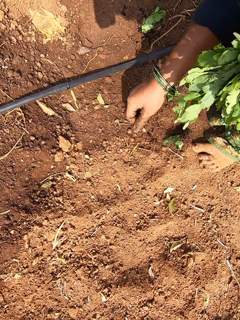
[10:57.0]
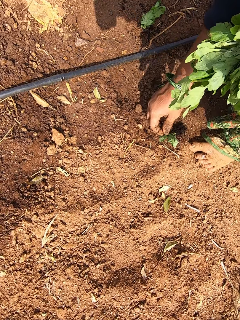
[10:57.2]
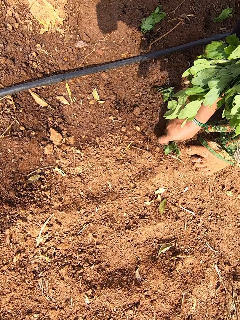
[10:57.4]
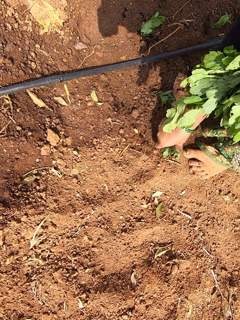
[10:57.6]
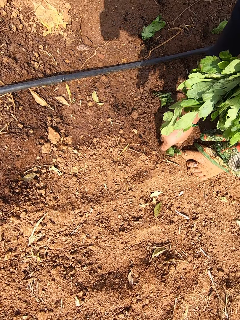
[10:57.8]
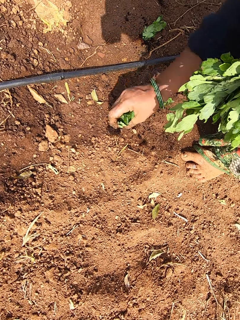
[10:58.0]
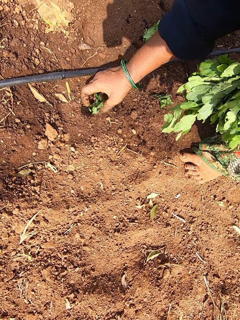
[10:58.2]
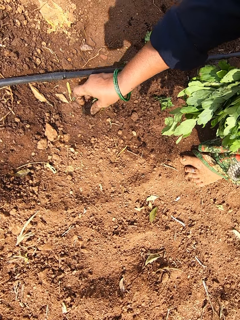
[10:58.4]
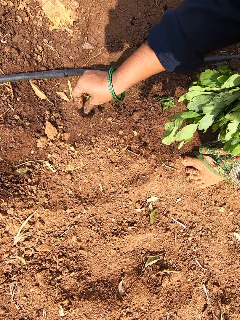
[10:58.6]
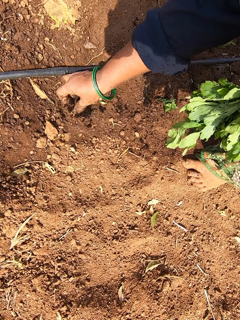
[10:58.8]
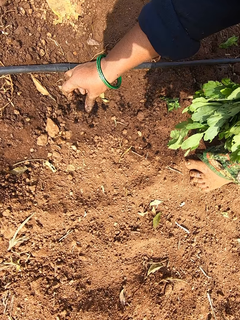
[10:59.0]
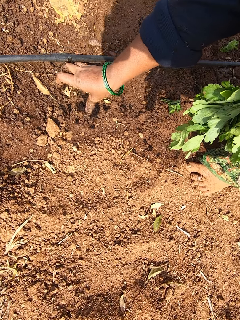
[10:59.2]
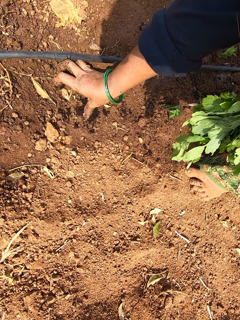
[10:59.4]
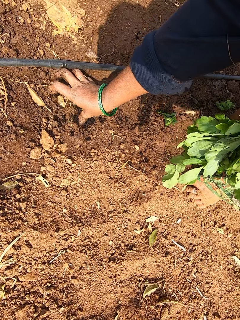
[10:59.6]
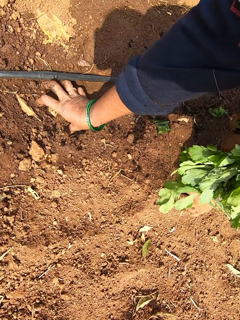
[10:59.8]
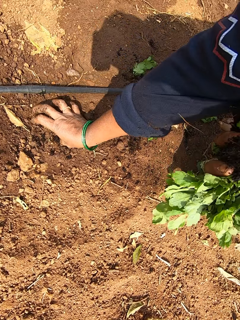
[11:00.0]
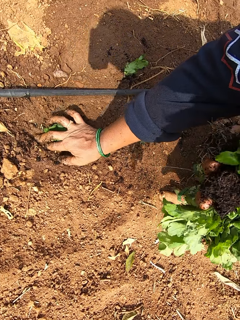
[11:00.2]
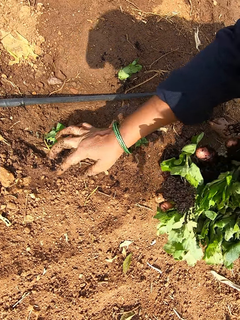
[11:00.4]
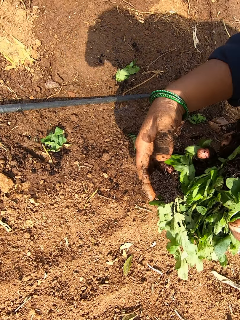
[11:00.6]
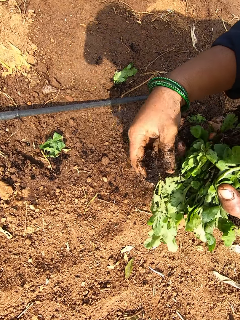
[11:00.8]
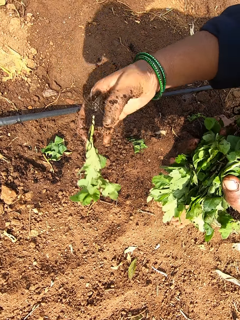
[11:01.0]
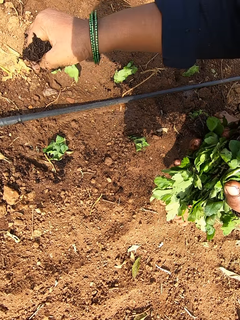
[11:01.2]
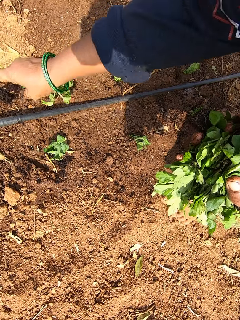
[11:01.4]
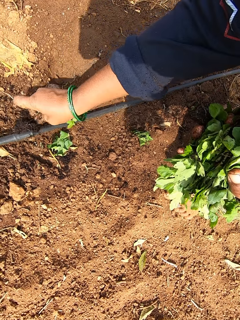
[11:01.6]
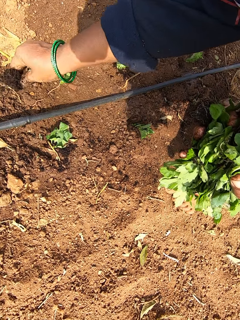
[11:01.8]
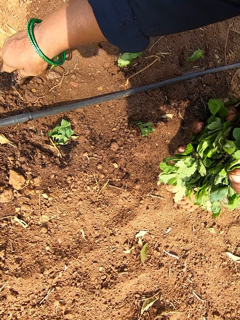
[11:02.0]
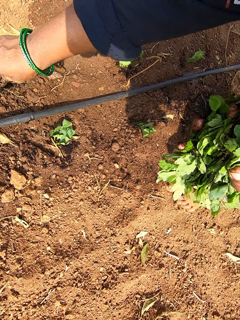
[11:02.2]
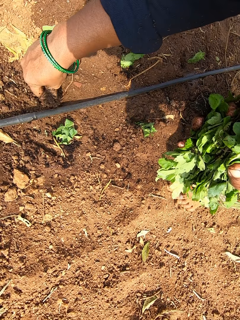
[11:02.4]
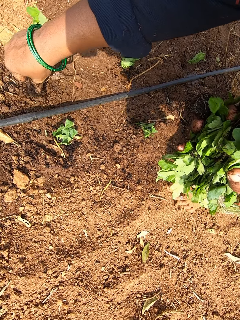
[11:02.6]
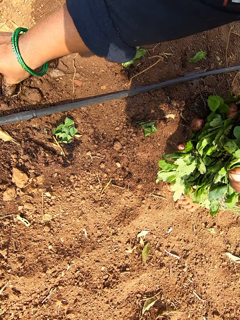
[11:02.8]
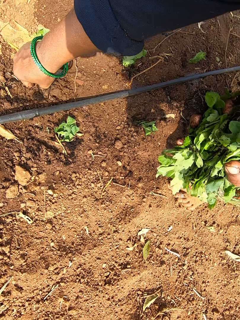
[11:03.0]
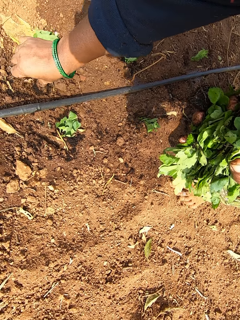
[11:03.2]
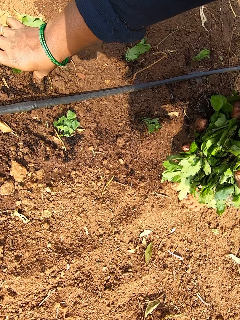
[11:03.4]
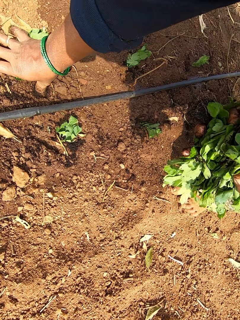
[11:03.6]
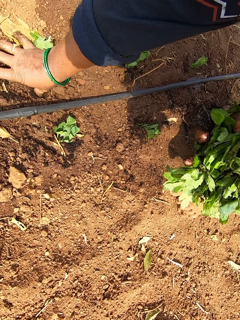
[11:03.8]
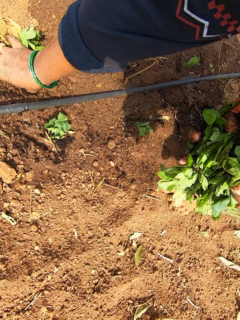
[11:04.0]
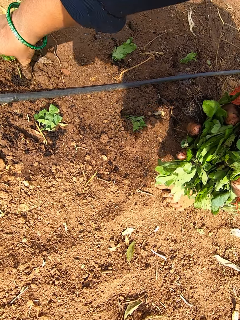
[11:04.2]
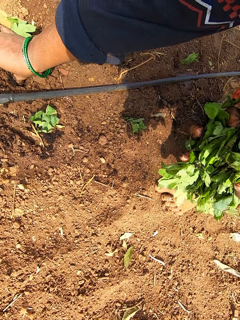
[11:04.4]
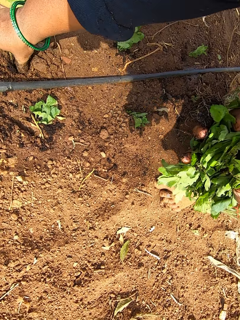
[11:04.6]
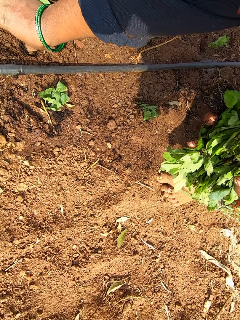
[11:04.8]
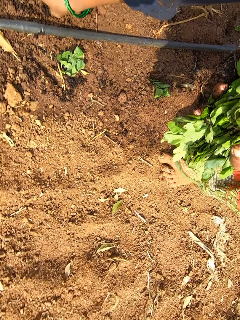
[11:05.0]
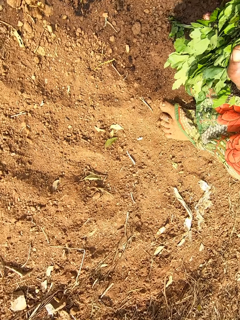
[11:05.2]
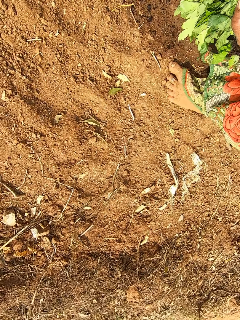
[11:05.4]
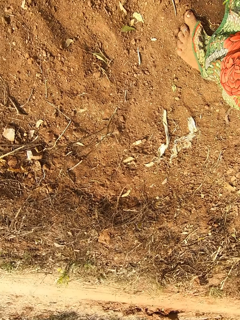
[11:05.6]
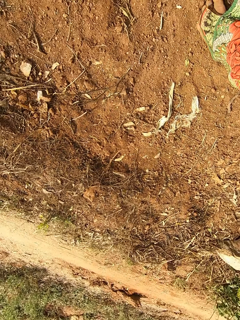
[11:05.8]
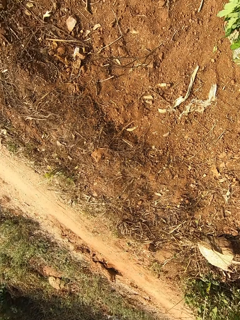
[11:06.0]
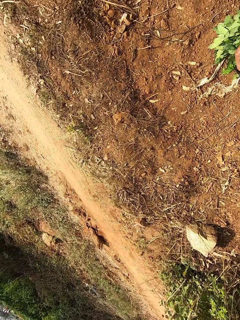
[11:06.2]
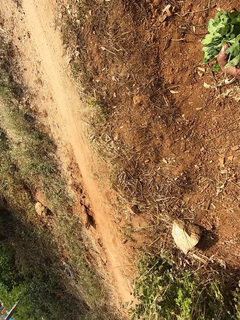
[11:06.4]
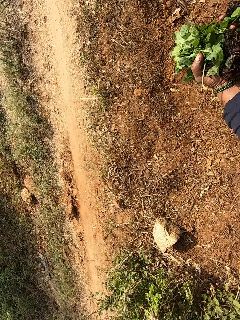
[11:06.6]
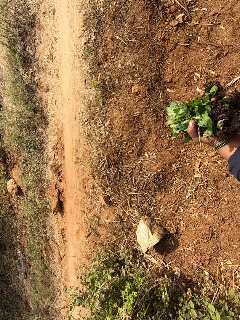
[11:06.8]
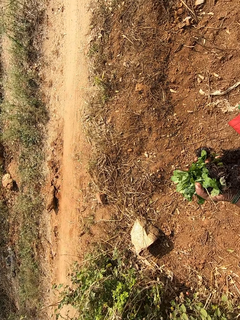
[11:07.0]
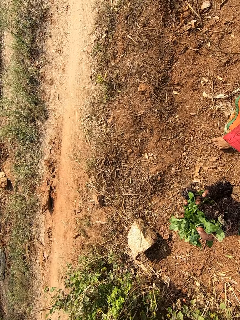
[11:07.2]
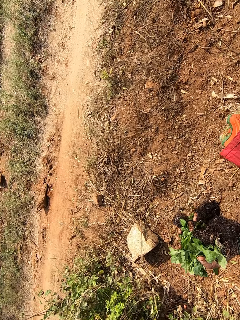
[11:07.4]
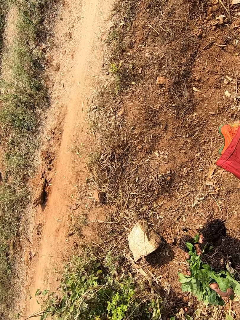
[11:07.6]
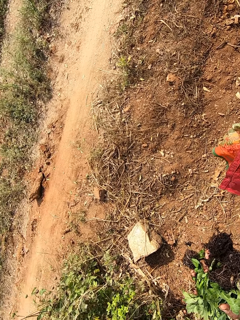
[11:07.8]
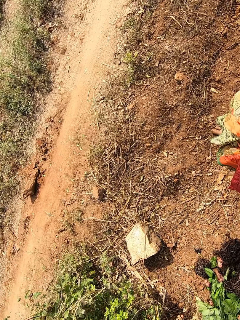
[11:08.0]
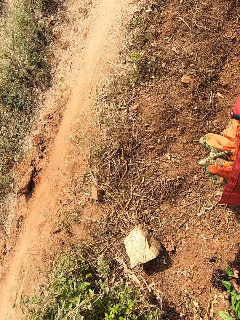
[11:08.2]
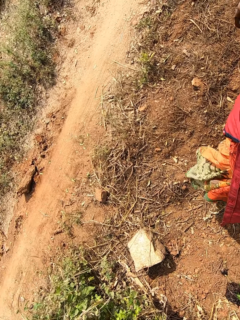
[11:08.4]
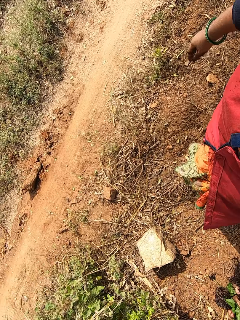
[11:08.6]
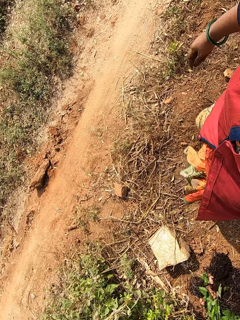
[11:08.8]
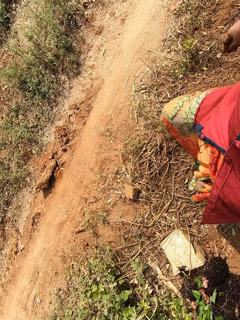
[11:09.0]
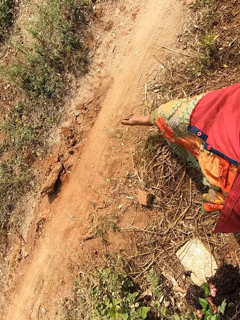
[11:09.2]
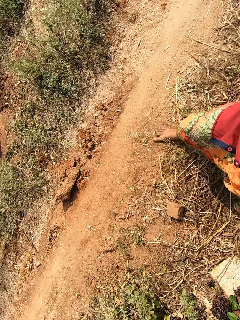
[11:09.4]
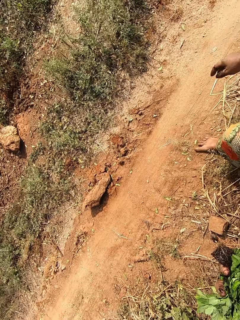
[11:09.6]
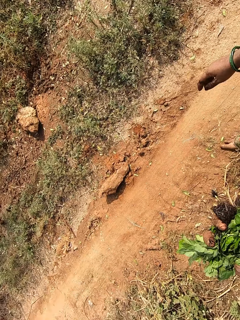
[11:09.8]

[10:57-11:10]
The camera wearer lets go of the plants in her right hand. She picks the plants from the ground with her right hand. She plants the plant on the ground with her right hand. She picks some plant from her left hand with her right hand. She plants the plant on the ground with her right hand. She converses with the woman.

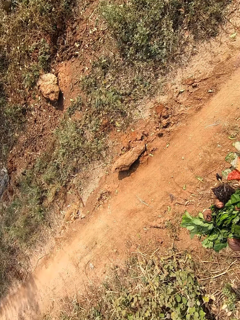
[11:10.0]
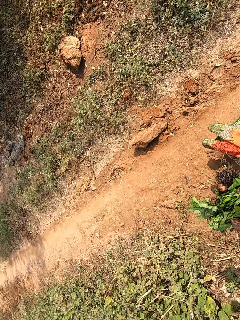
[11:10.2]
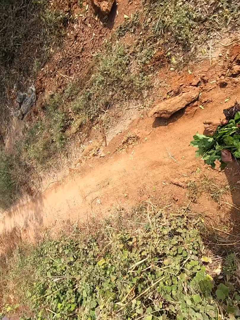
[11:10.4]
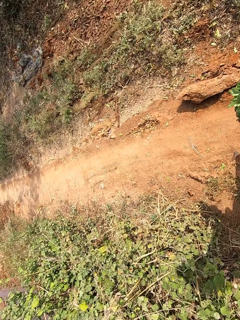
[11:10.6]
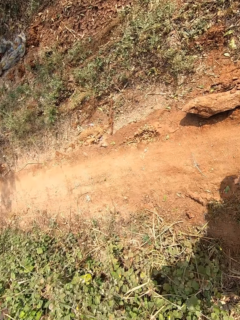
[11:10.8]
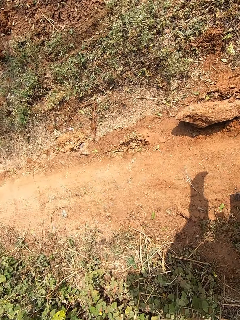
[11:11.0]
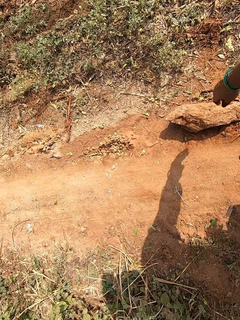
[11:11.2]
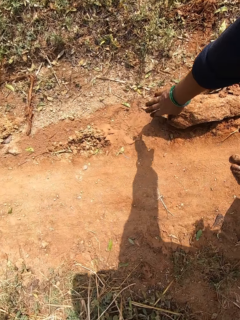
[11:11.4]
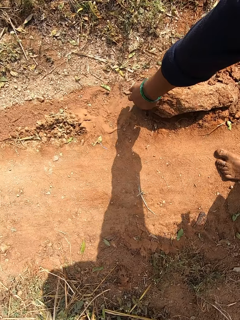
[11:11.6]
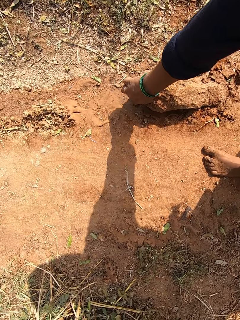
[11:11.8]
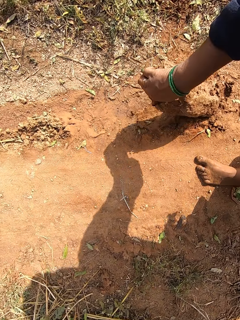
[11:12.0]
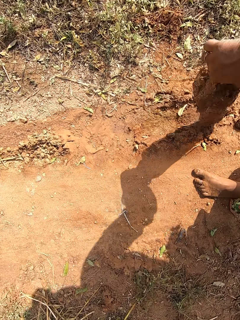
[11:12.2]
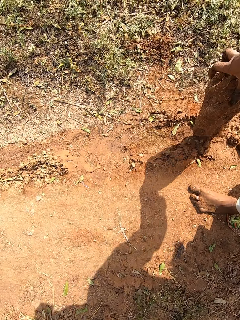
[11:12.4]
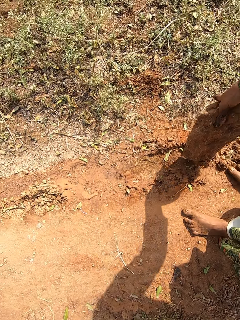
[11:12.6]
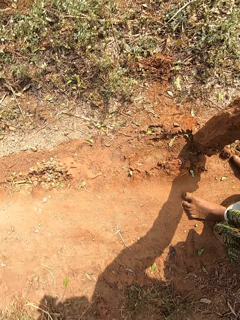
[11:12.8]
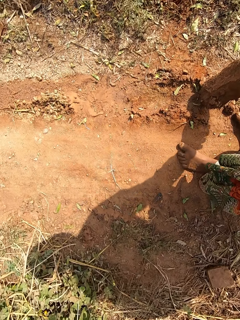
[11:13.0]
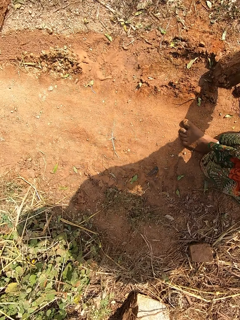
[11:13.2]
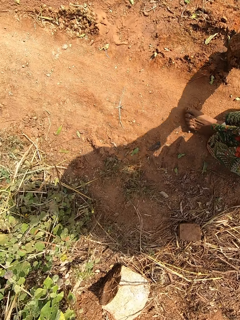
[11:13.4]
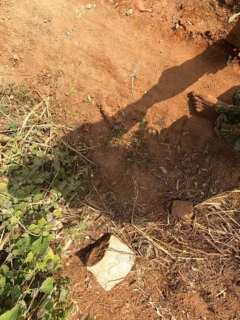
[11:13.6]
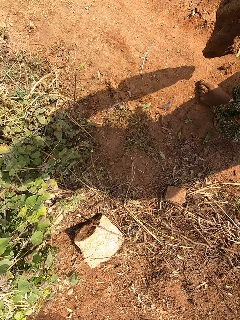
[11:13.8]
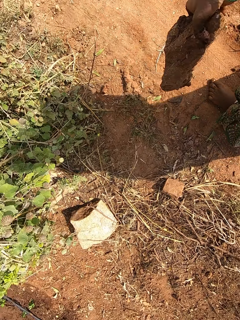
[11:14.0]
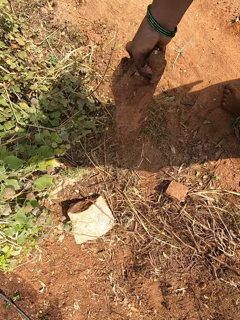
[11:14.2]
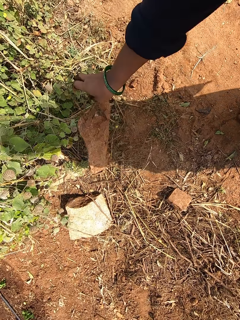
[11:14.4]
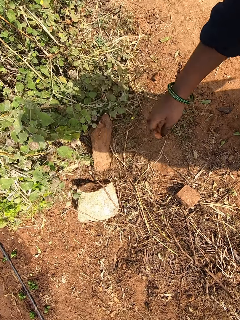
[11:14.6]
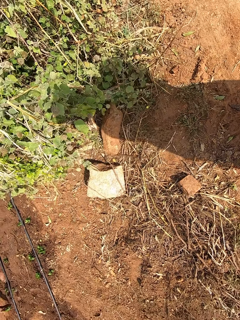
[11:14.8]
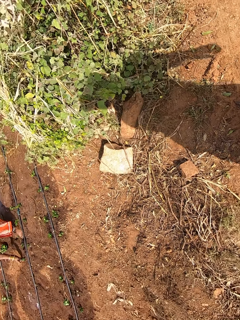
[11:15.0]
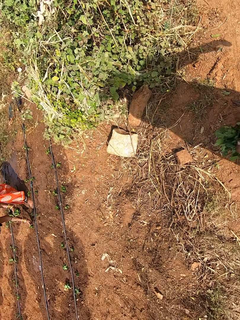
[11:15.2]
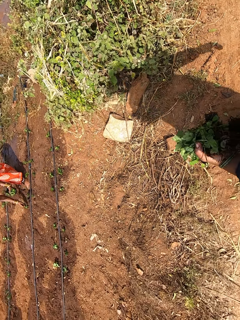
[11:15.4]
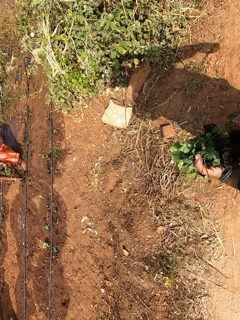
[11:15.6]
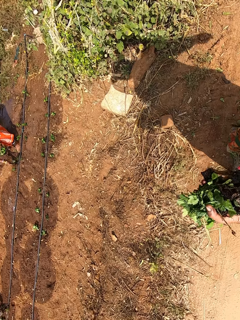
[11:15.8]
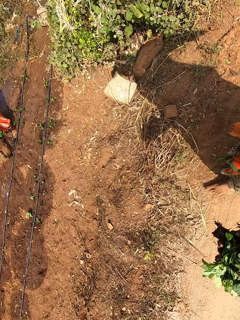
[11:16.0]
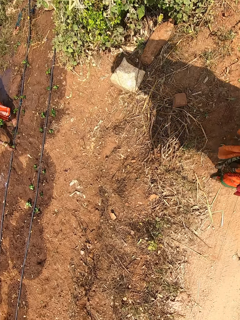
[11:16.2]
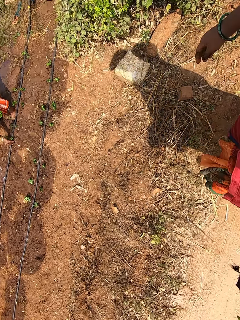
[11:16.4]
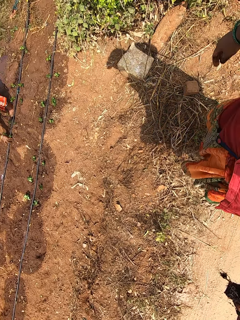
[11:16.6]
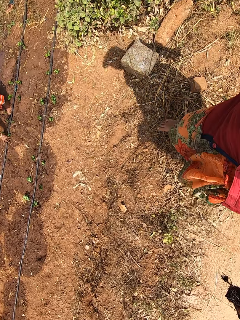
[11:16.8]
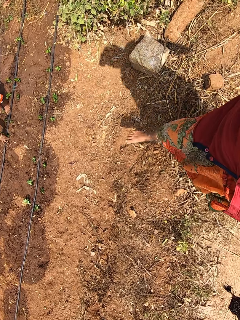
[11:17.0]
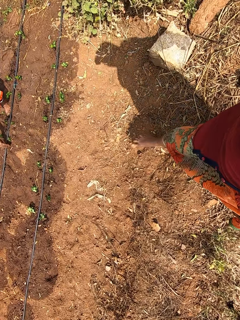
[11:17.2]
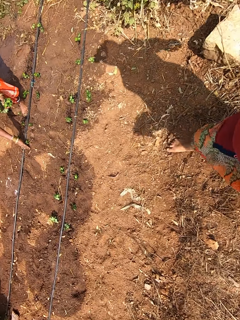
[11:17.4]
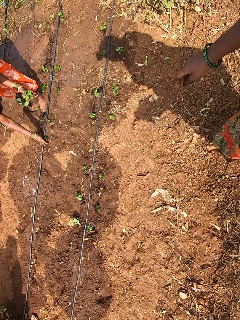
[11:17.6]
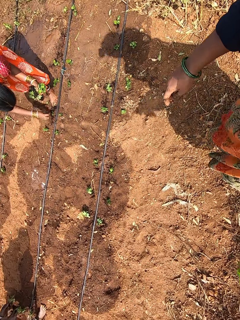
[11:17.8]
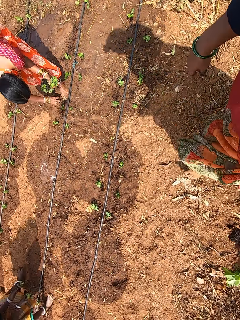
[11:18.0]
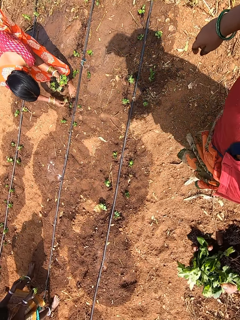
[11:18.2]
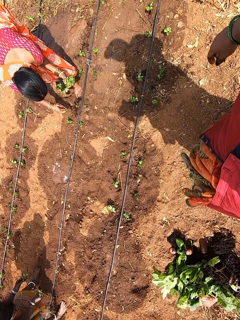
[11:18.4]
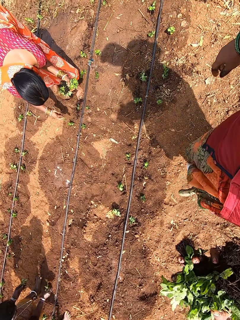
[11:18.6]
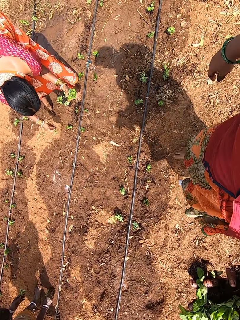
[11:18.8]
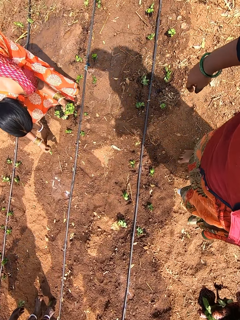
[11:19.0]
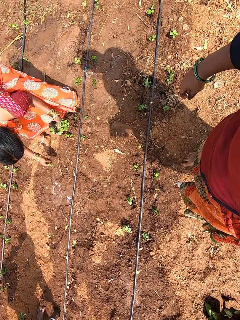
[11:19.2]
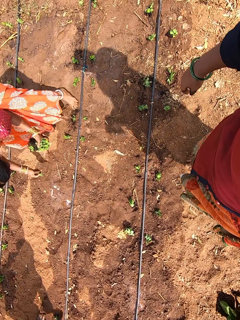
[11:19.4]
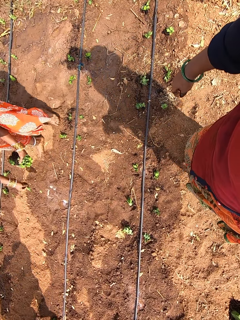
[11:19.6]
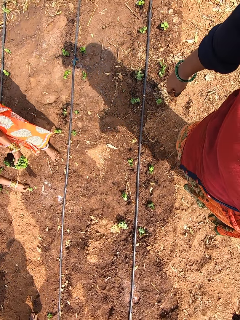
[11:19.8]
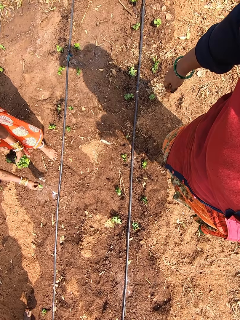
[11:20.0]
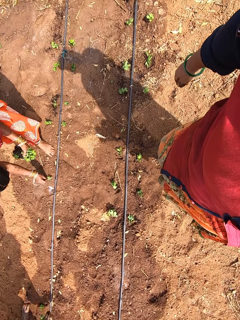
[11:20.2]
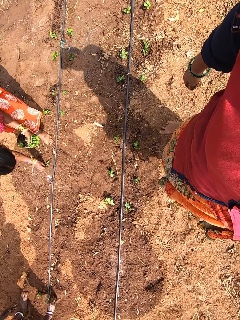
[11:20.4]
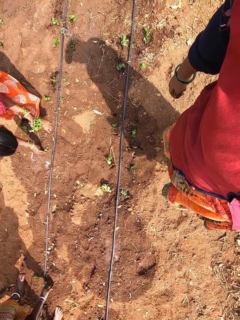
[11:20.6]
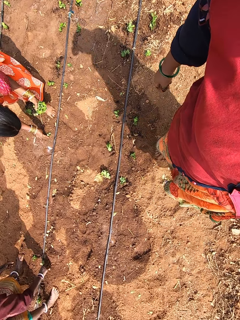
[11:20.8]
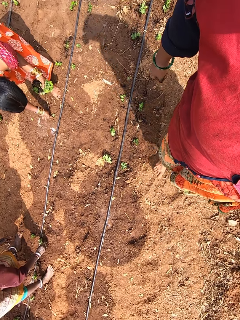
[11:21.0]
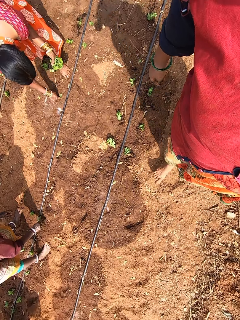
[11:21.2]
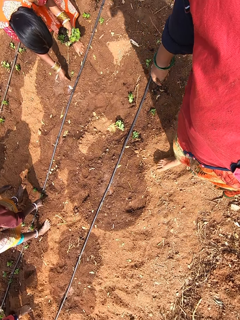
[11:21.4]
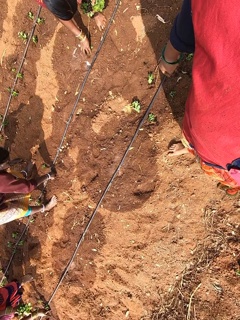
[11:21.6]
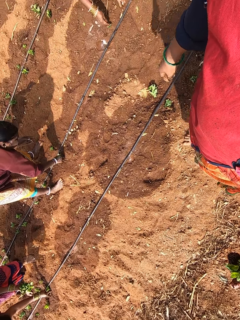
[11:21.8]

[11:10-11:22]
The camera wearer picks a stone from the ground with her right hand. She drops the stone on the ground with her right hand. The woman plants some plants in her left hand on the ground with her right hand.
